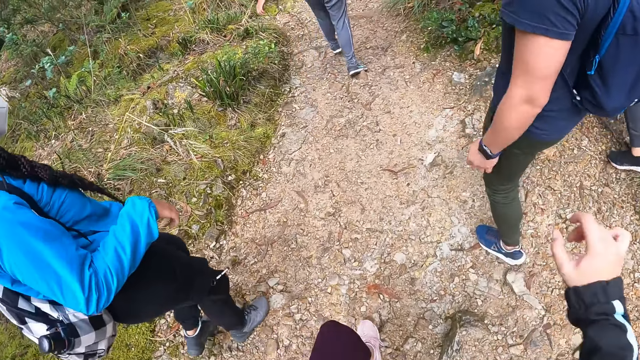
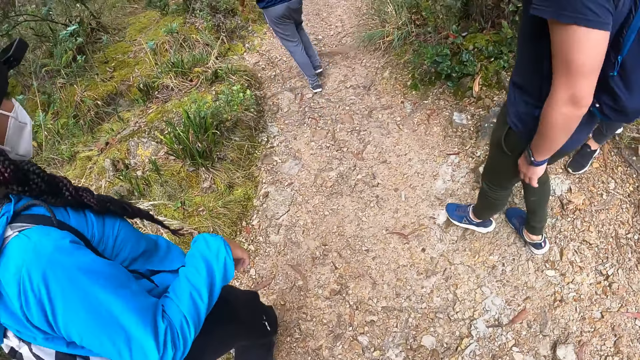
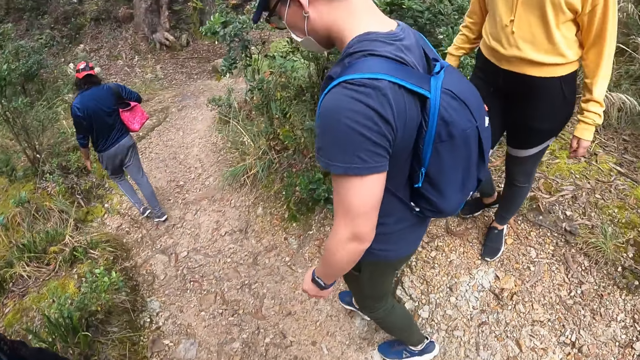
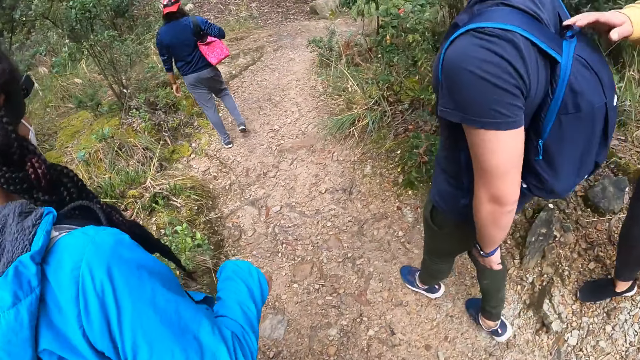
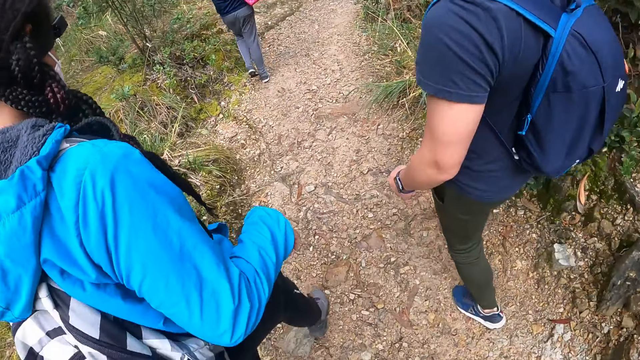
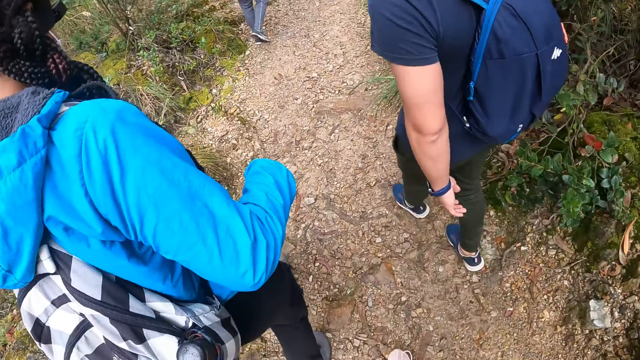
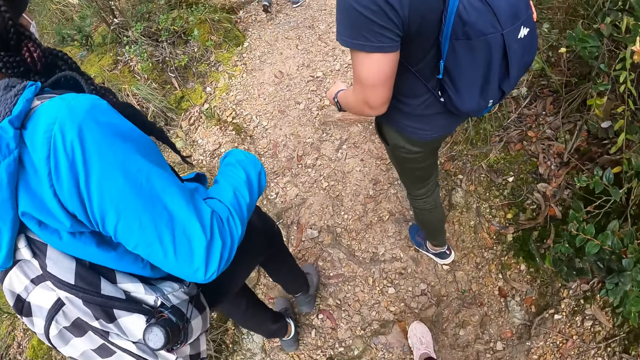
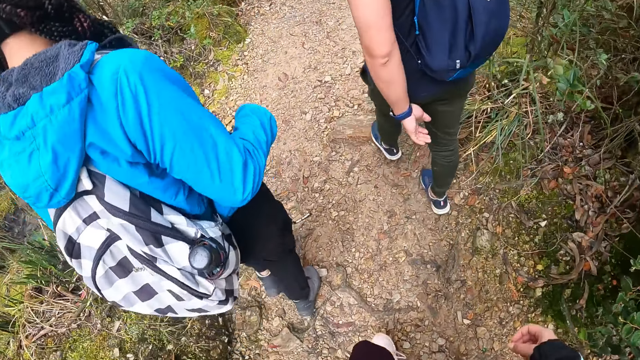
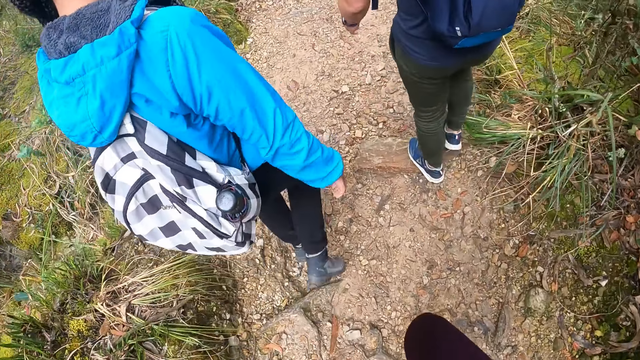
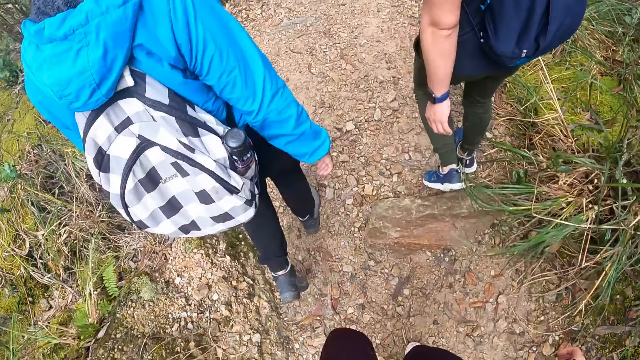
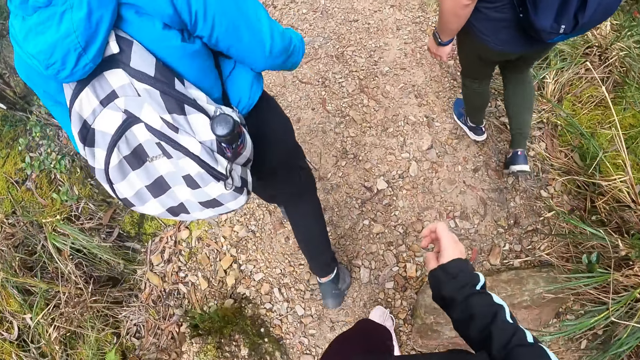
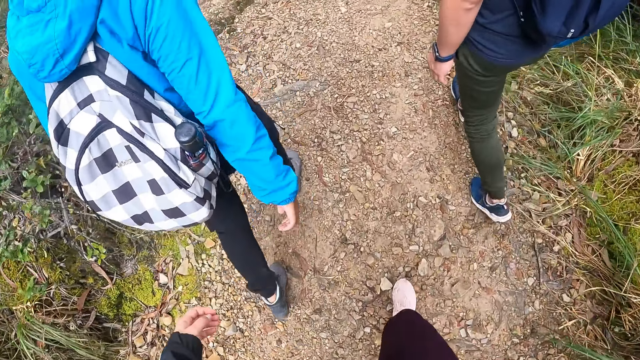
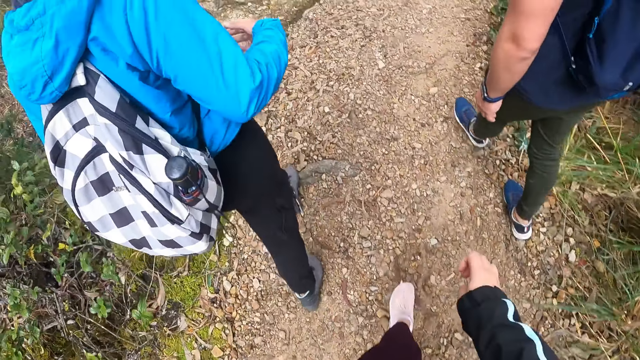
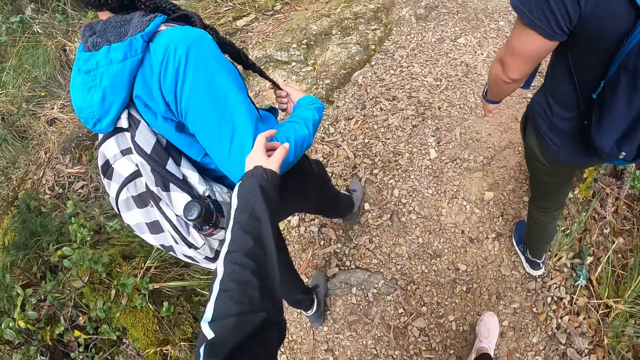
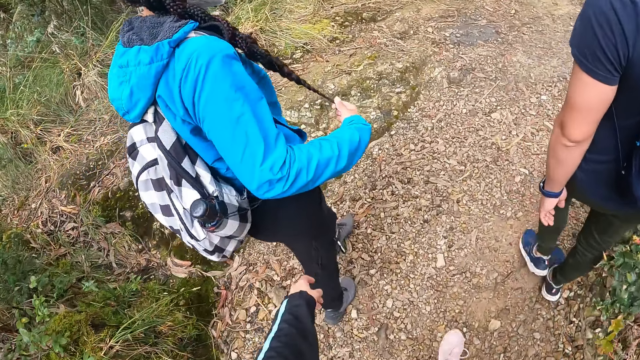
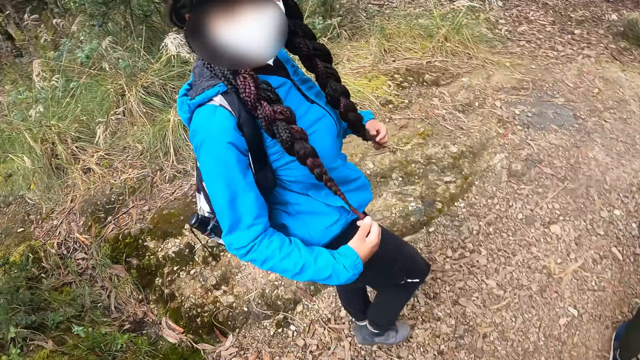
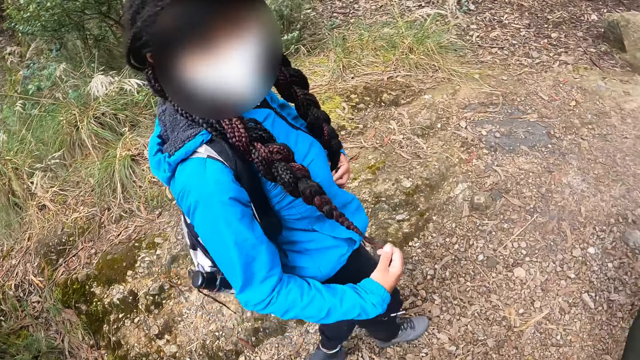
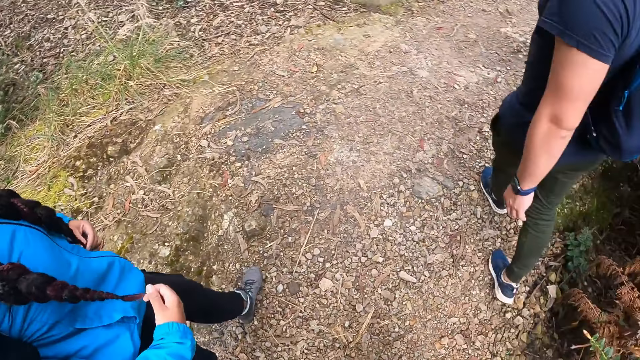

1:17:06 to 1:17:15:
The camera wearer walks on the ground. She touches the woman with her left hand.

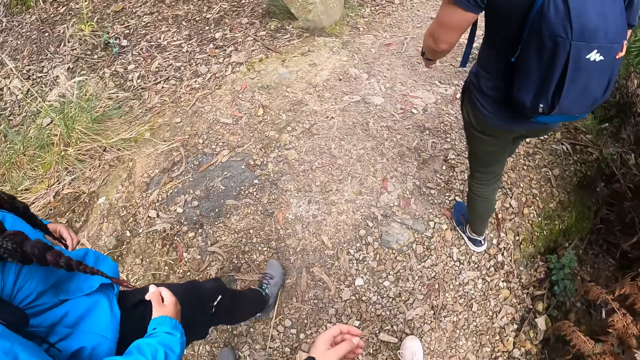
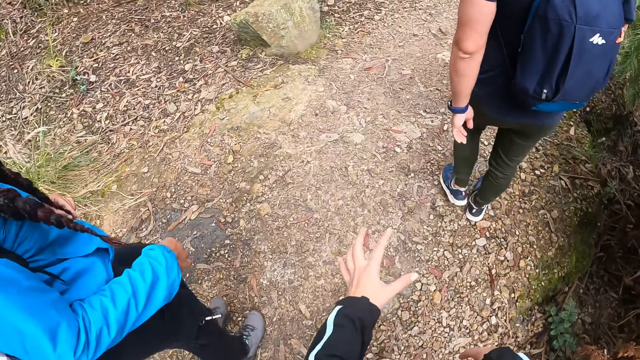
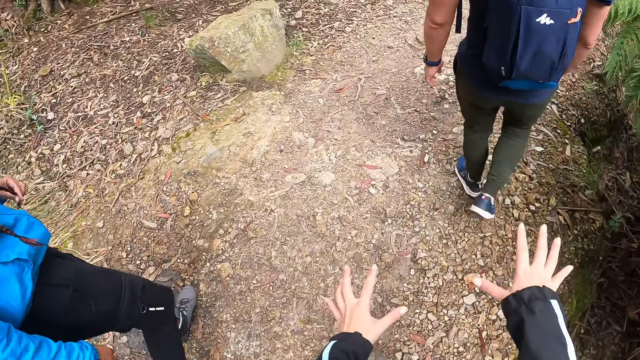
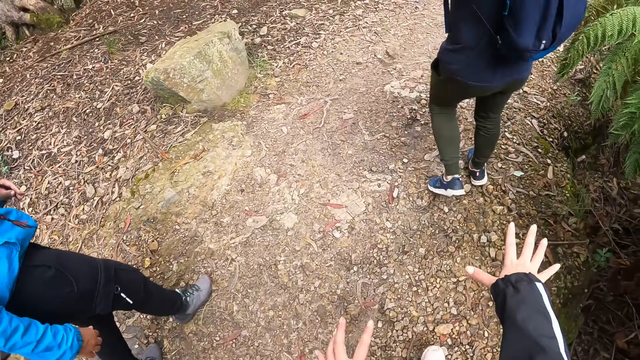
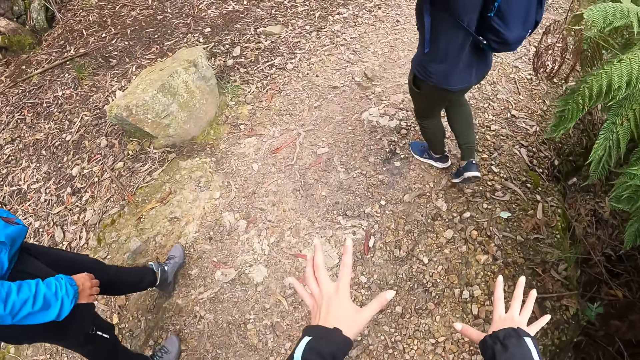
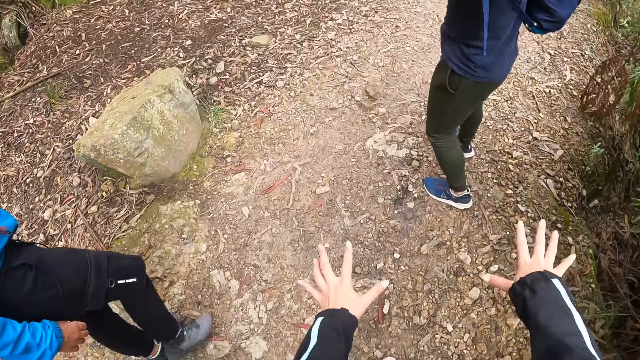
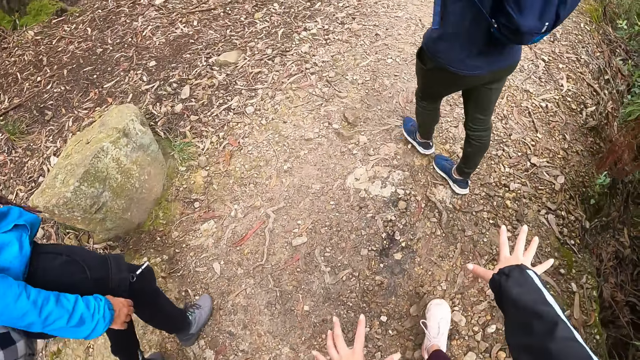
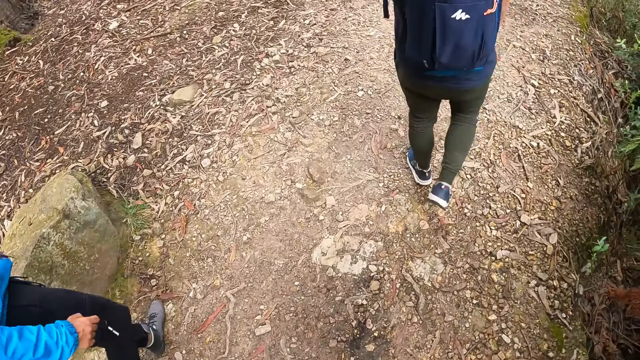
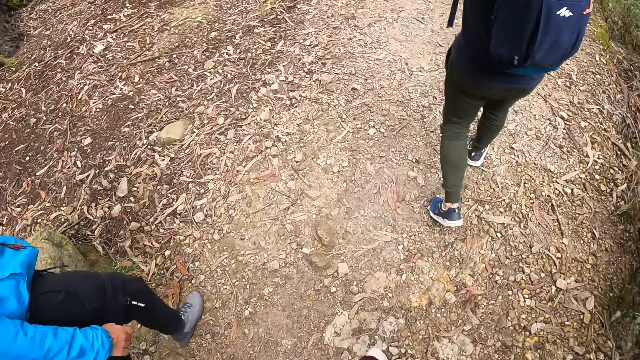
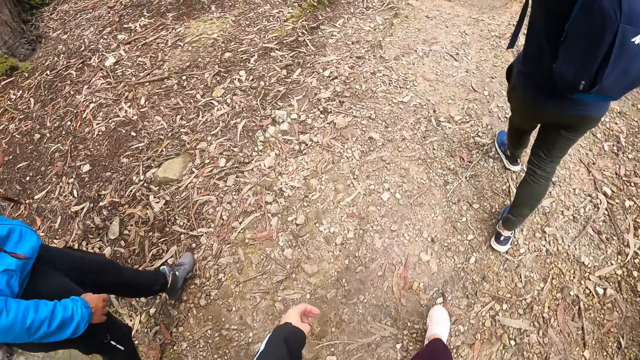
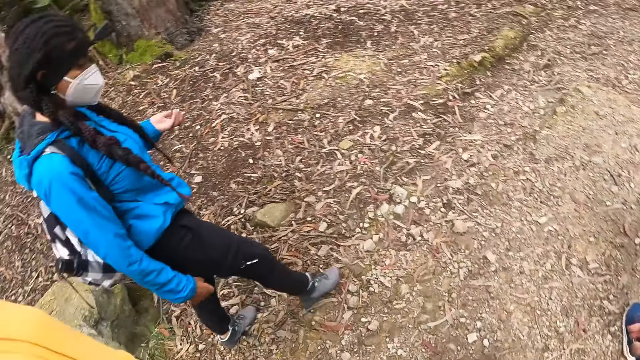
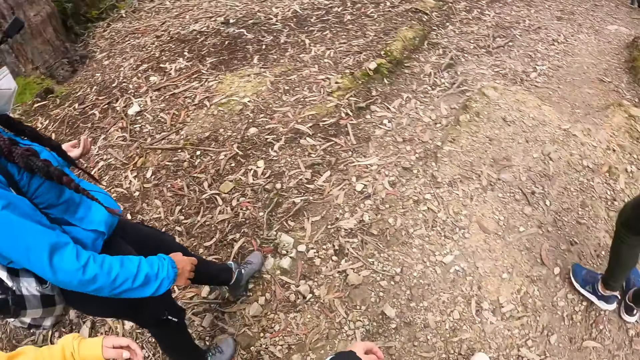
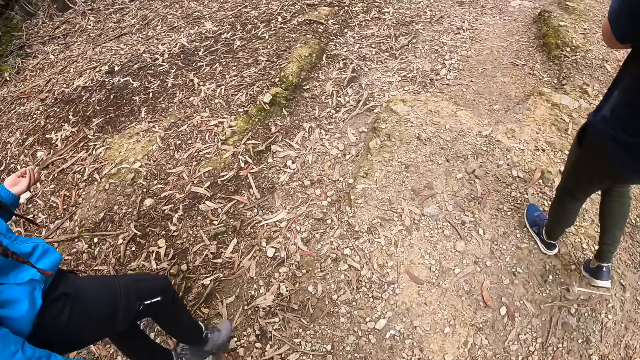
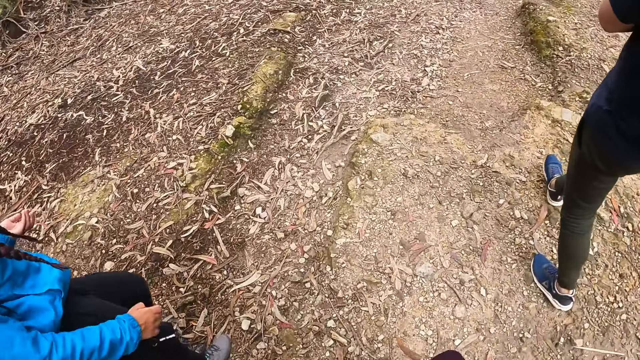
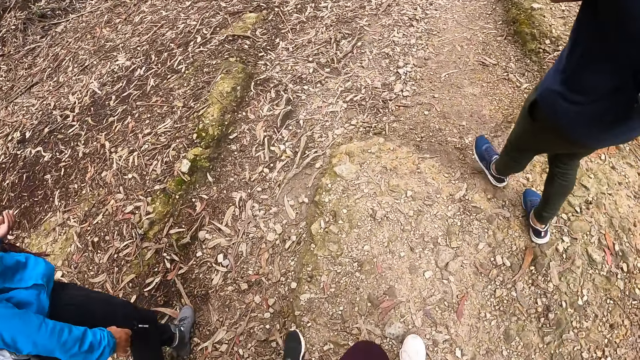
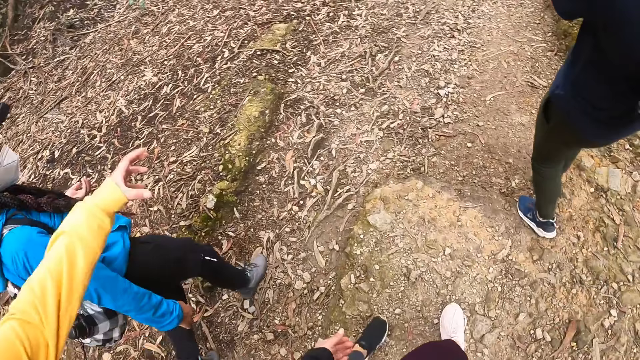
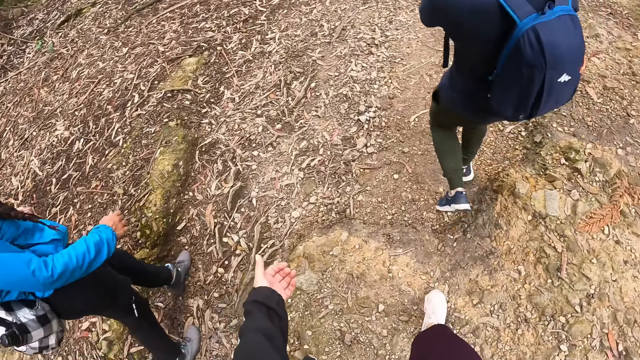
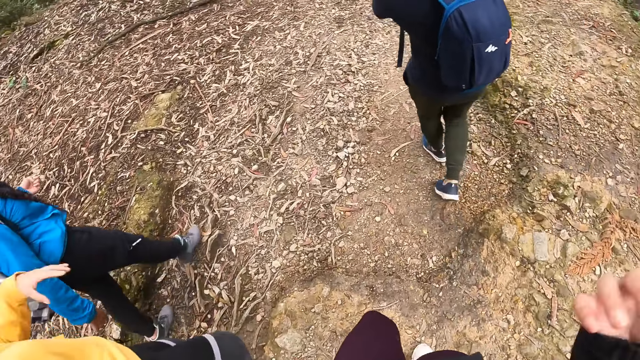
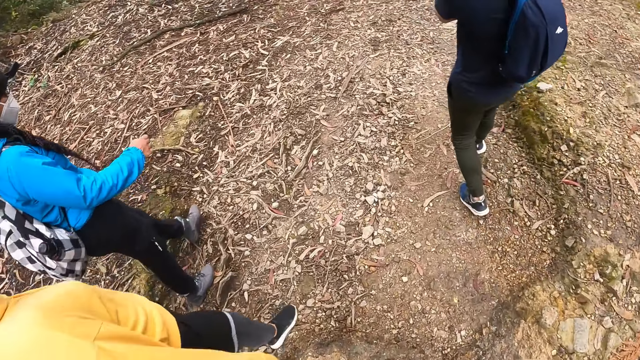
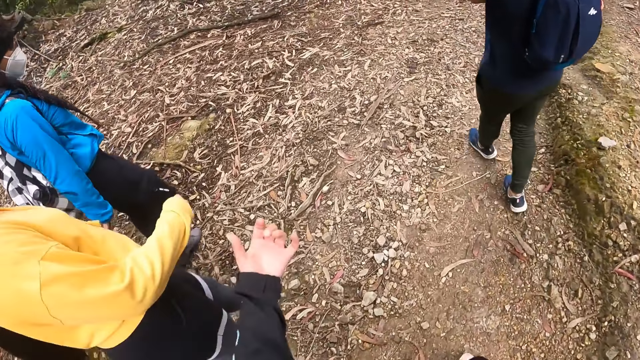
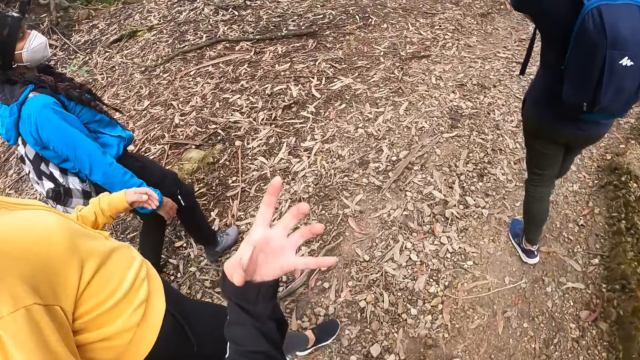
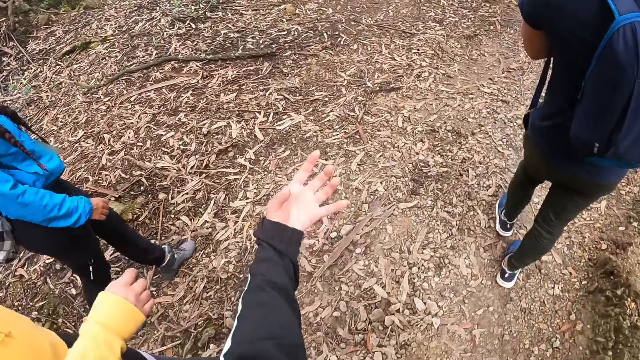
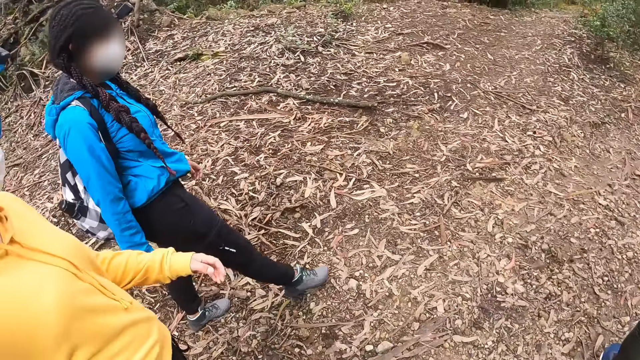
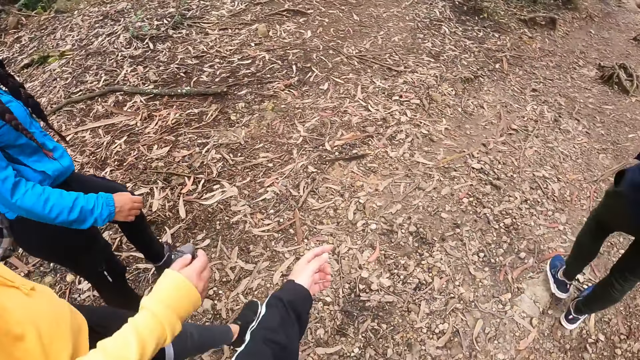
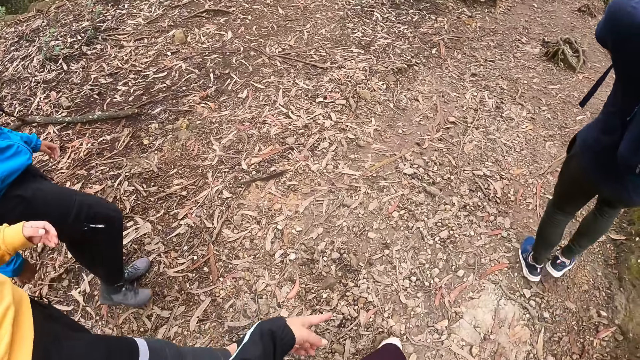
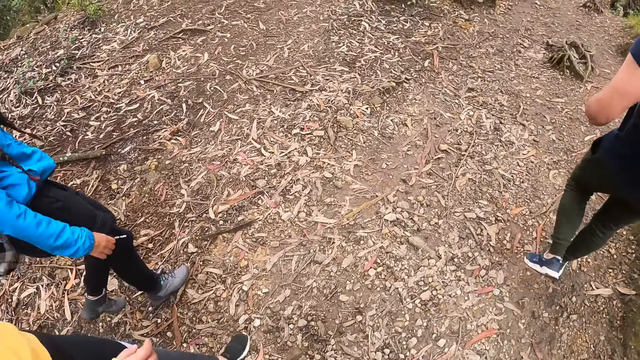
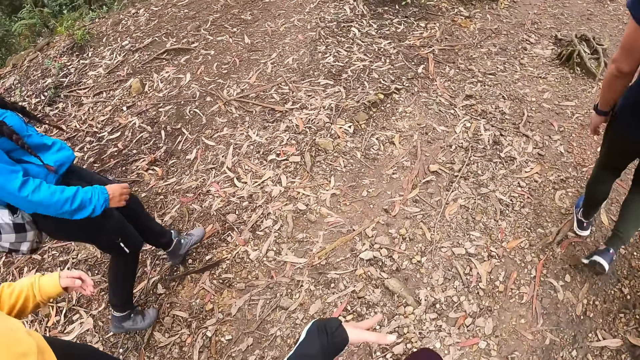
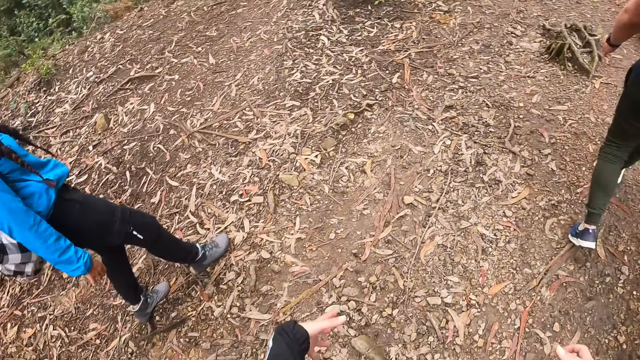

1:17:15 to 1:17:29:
The camera wearer moves the hands. They walk on the ground. They move the hands.
